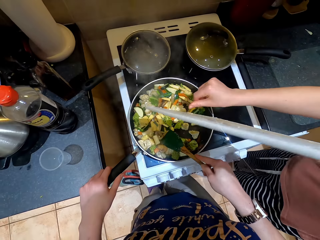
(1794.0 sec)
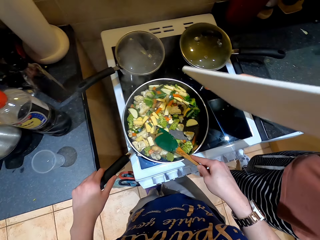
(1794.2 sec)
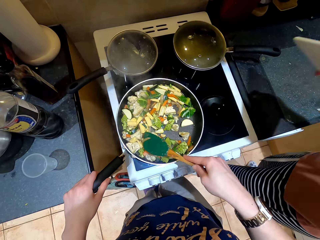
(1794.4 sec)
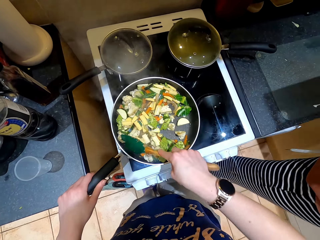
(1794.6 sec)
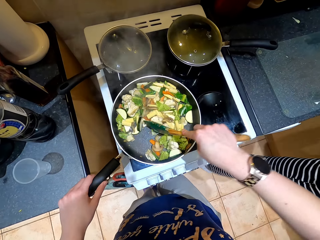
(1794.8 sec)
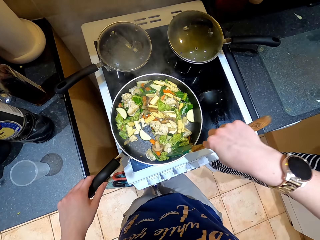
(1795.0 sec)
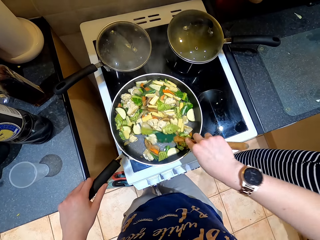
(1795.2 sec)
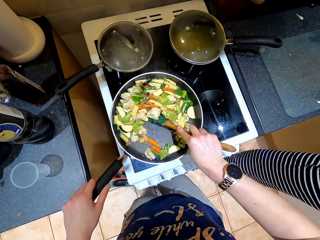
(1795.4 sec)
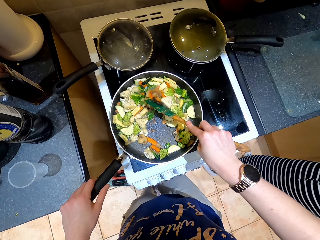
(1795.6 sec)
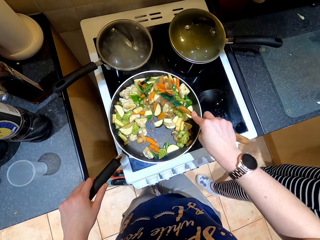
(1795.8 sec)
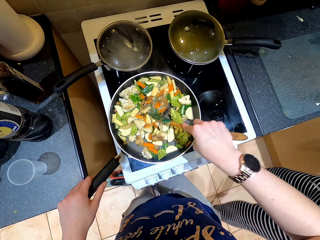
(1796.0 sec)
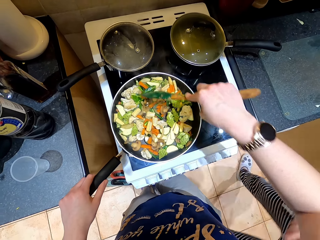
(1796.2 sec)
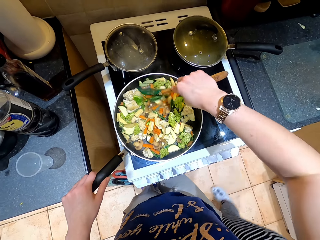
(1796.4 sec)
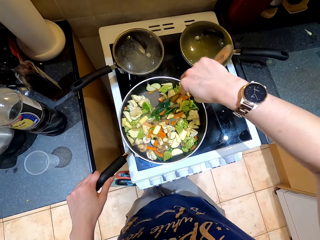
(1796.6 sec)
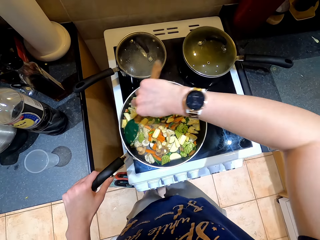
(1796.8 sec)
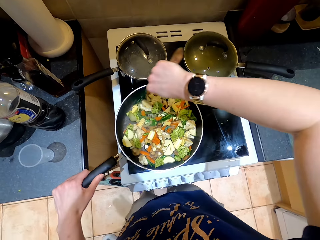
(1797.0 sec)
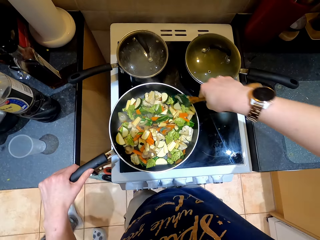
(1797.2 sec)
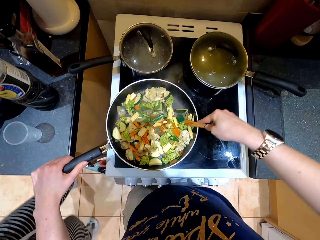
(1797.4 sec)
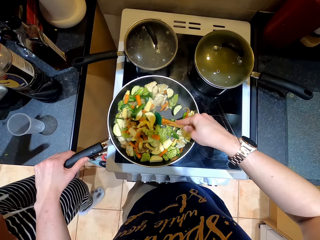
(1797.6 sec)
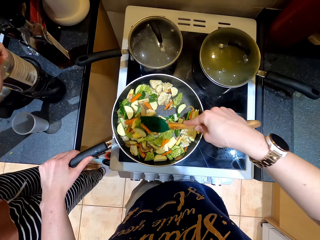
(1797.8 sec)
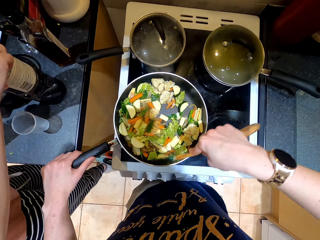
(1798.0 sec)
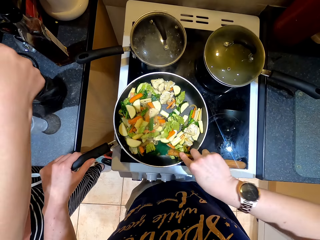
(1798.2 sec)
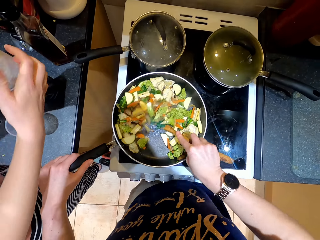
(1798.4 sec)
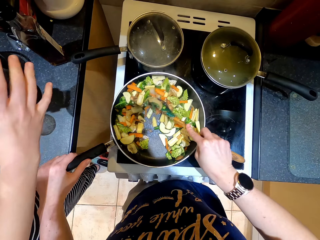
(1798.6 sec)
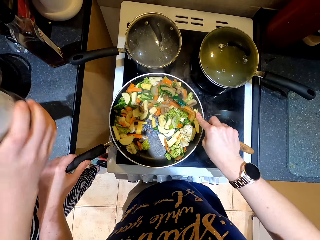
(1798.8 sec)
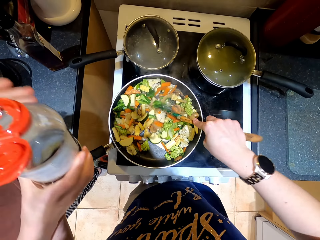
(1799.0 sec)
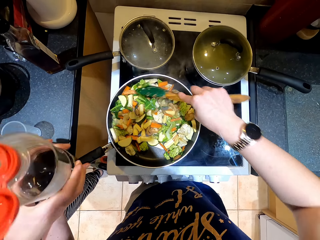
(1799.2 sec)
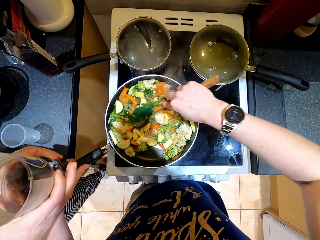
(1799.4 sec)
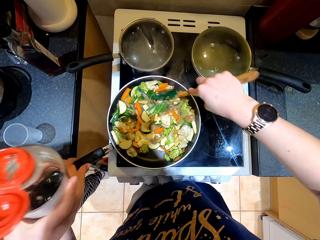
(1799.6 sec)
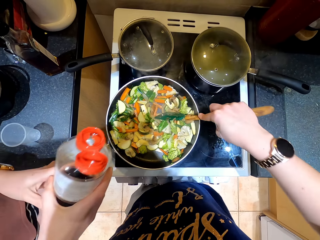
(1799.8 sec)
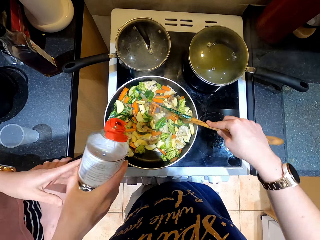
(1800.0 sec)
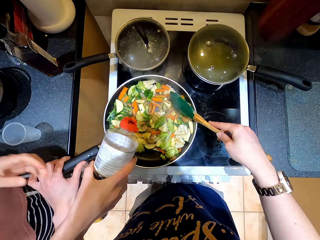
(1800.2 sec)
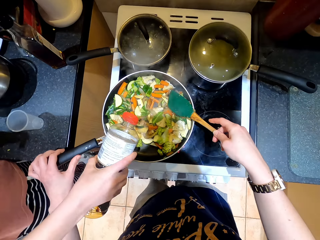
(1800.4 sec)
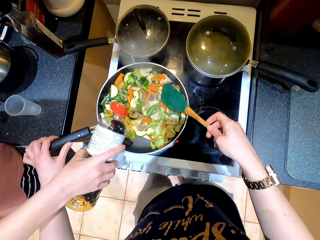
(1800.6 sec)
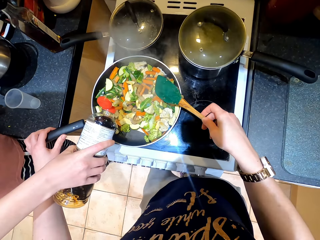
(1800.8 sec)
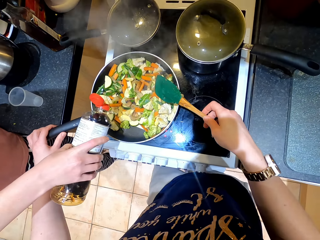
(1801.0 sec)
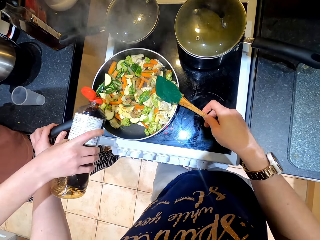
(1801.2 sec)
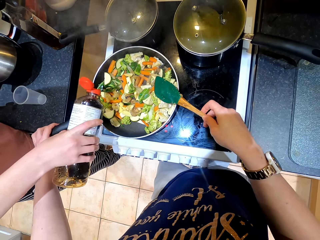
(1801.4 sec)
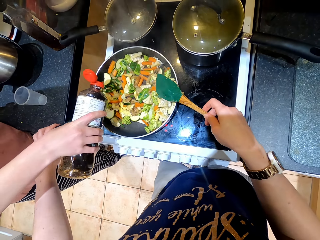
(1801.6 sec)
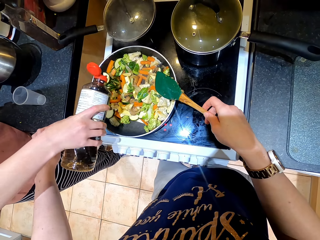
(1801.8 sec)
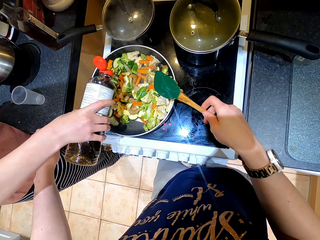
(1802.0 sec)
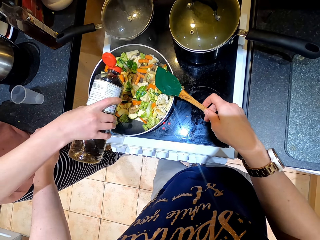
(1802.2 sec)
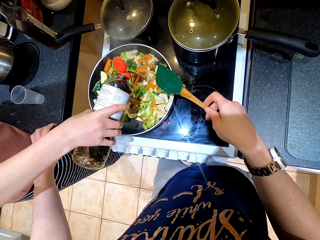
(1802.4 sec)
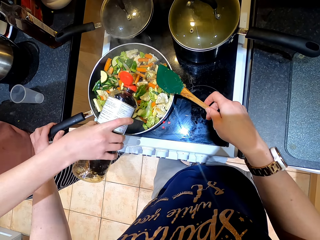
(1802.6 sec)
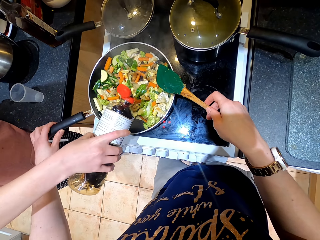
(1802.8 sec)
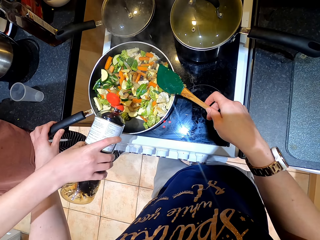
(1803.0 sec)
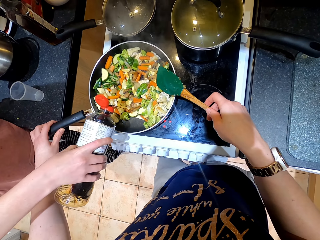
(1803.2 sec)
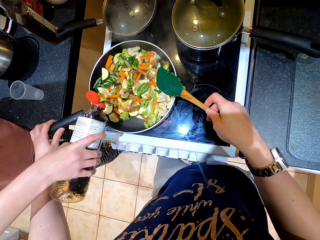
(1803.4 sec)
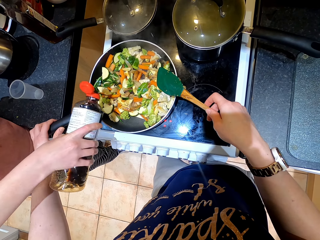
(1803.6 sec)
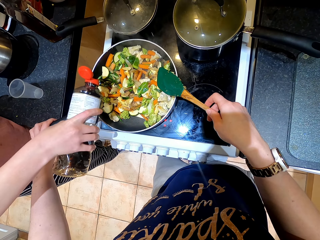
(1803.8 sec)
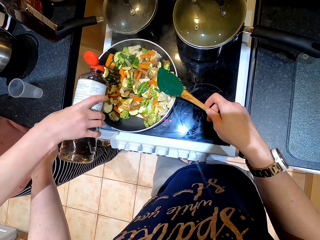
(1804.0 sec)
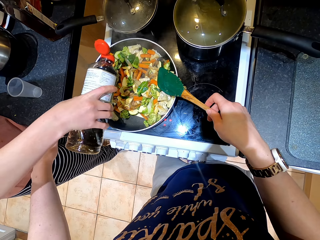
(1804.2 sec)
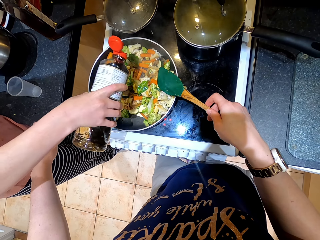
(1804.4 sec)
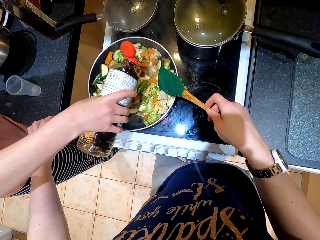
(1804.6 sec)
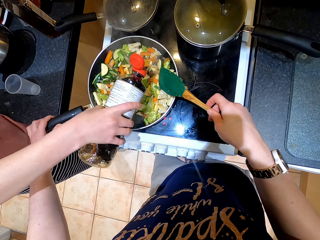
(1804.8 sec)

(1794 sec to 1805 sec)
The camera wearer stirs the vegetables. A lady moves the cutting board away, moves around, holds the soy sauce, opens the soy sauce, lifts the soy sauce, holds the soy sauce, and pours the soy sauce in the food in the pan.

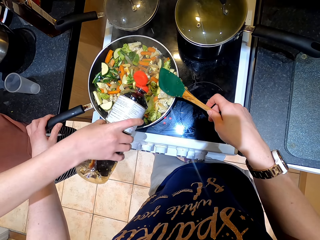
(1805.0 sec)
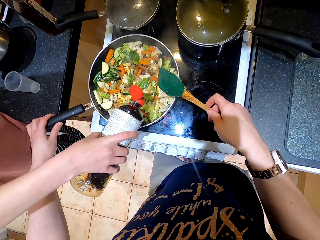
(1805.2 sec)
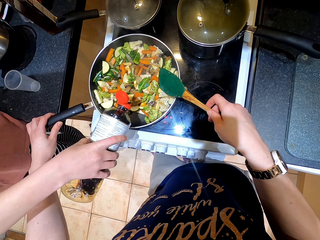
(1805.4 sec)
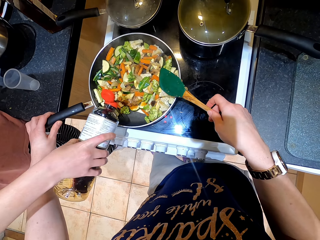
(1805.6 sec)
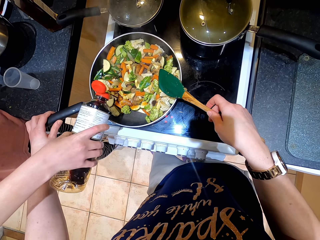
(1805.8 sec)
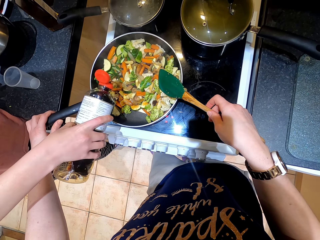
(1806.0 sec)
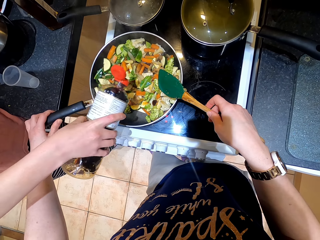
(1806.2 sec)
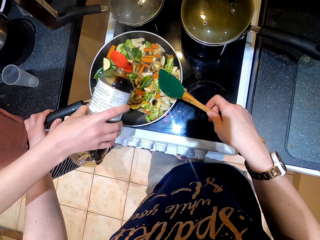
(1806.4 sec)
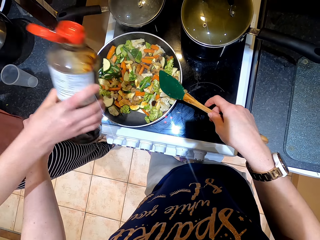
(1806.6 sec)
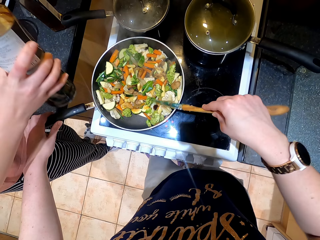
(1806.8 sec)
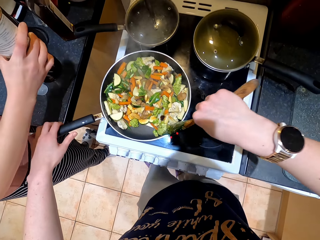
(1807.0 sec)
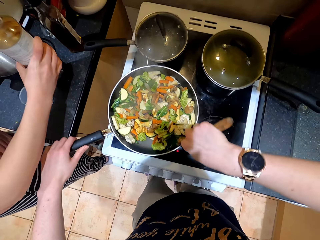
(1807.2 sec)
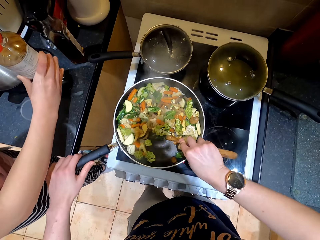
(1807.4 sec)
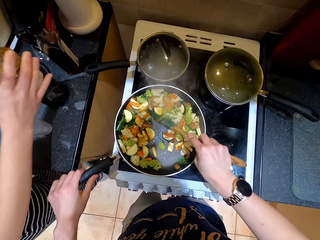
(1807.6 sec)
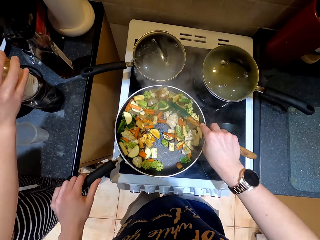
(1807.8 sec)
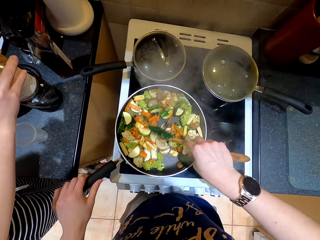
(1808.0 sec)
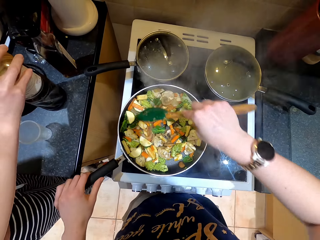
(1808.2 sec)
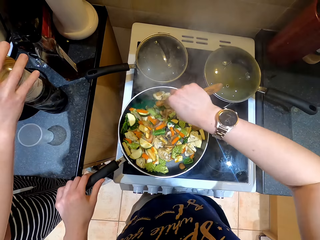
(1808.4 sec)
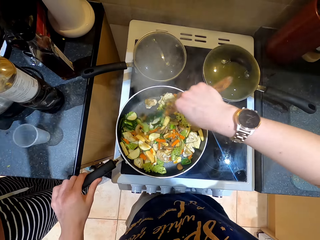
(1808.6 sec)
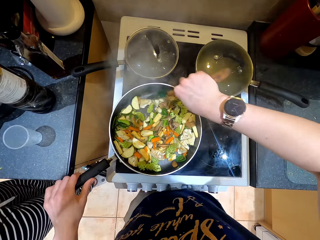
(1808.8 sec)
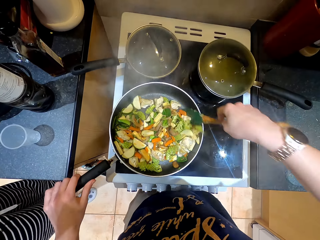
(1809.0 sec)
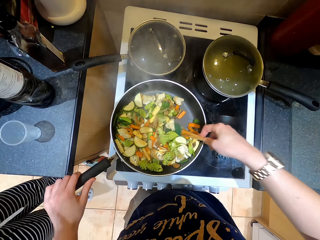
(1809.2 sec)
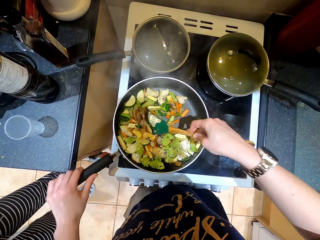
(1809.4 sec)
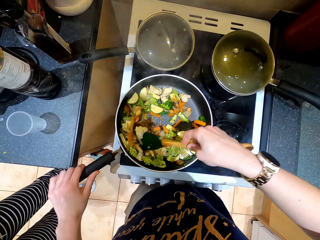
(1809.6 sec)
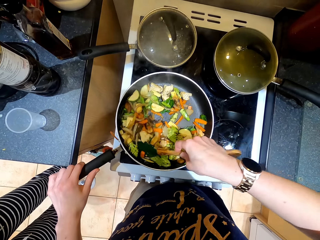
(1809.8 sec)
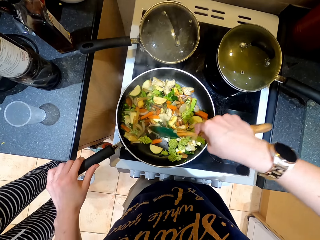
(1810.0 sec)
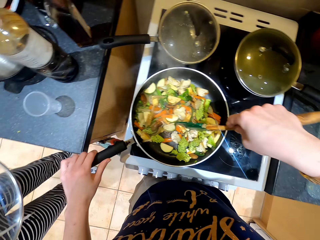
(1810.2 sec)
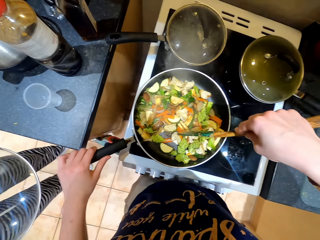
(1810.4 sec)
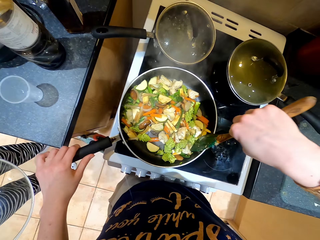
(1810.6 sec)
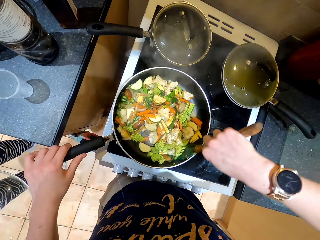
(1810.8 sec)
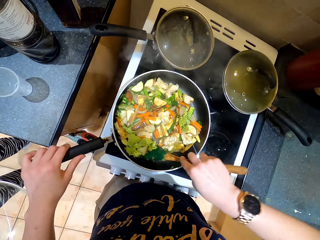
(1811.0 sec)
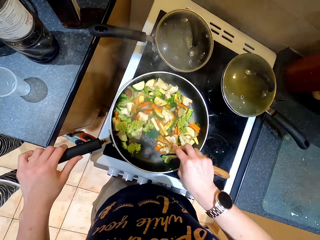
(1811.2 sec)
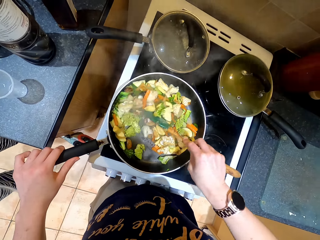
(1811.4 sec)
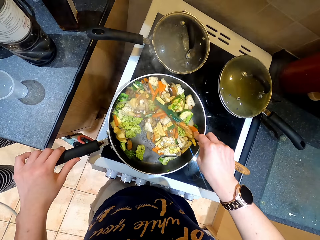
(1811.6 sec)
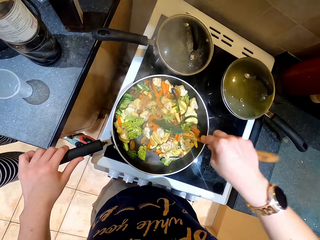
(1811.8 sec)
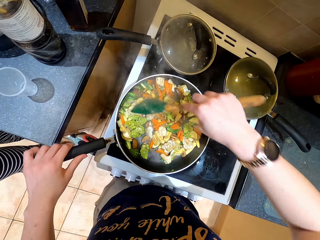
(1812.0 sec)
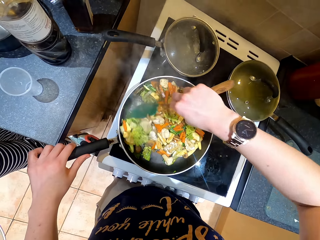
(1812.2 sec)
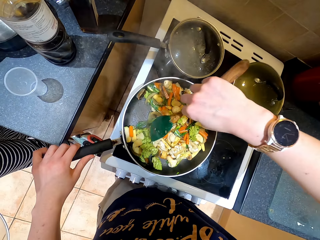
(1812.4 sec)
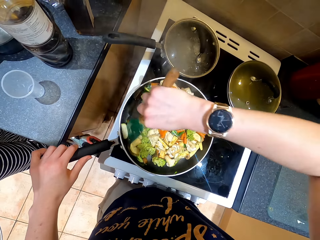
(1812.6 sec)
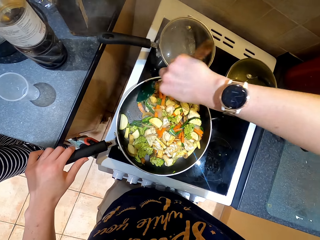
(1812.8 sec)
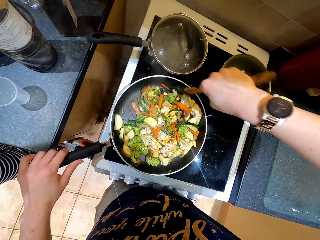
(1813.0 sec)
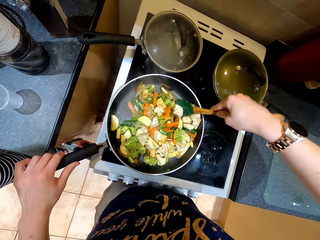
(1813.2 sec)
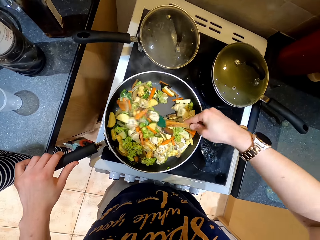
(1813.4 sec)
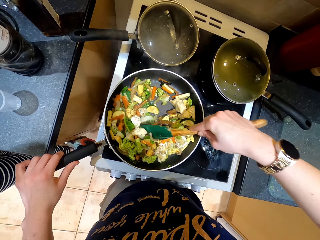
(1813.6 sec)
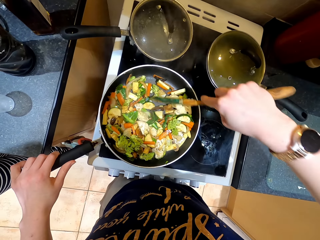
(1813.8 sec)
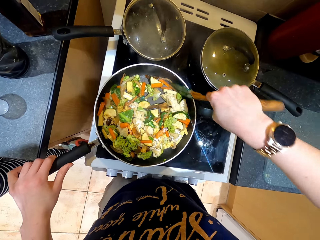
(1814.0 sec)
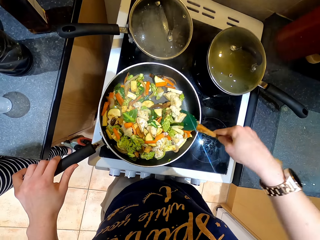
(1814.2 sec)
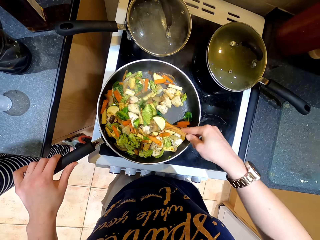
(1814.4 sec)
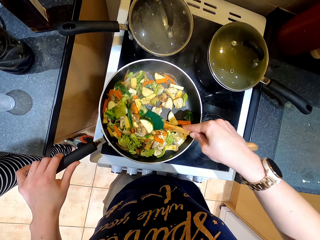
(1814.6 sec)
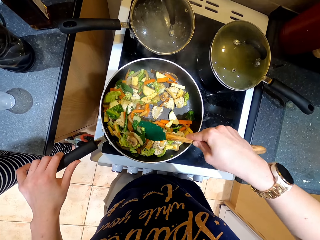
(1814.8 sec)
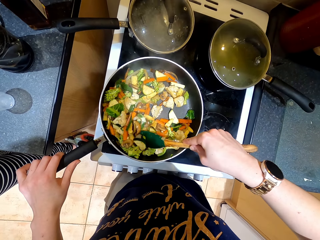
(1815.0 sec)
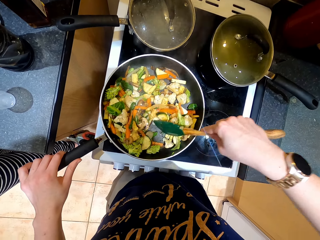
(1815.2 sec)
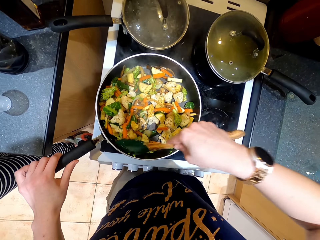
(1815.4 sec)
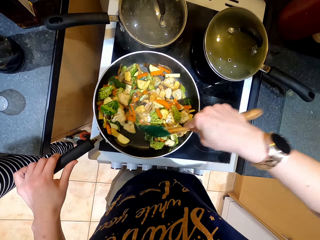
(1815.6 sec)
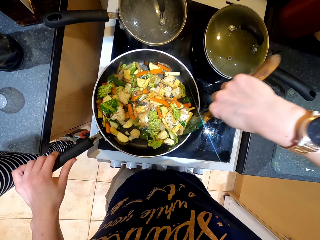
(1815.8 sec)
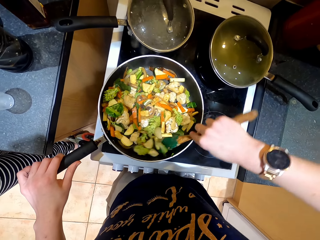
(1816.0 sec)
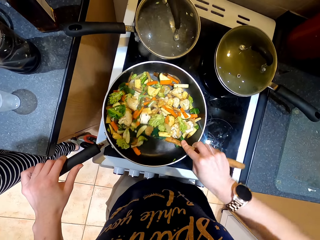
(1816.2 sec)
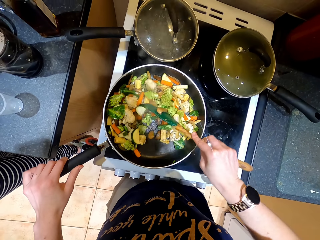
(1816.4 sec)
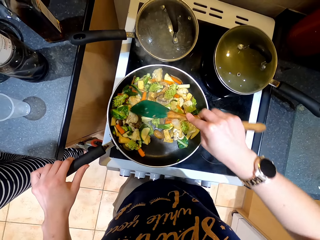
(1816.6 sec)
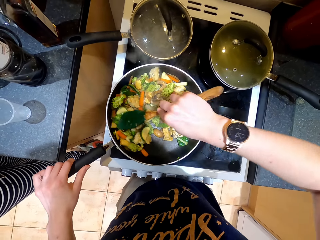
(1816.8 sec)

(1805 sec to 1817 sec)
The camera wearer stirs the vegetables. A lady puts the soy sauce down, closes the soy sauce, and moves backwards.
